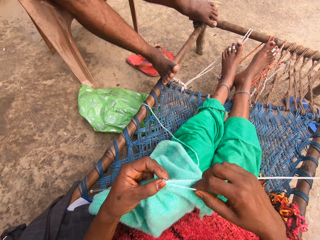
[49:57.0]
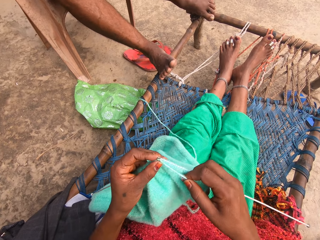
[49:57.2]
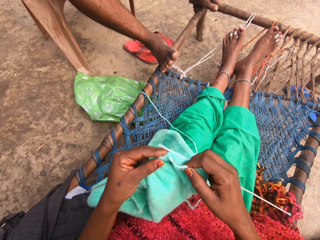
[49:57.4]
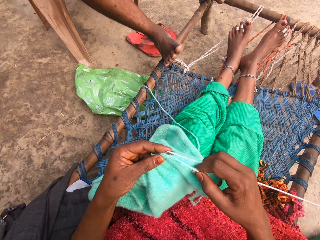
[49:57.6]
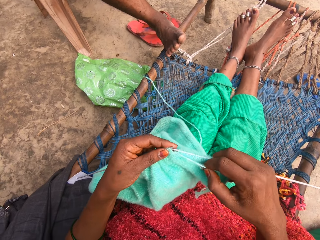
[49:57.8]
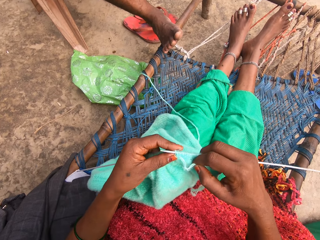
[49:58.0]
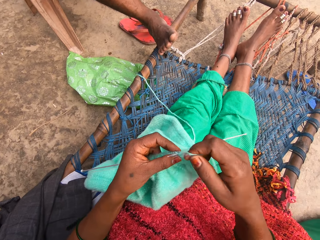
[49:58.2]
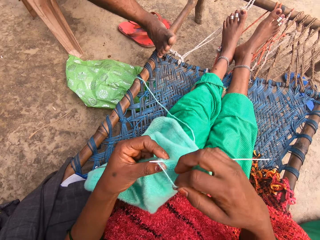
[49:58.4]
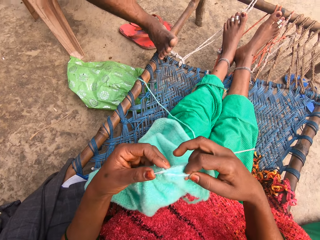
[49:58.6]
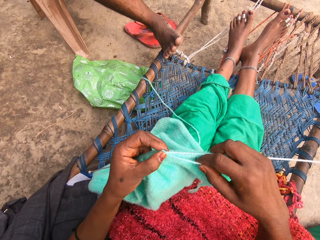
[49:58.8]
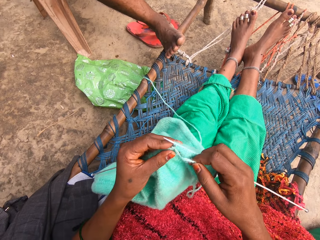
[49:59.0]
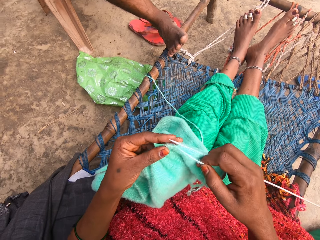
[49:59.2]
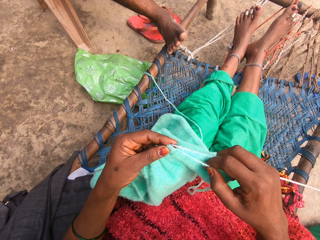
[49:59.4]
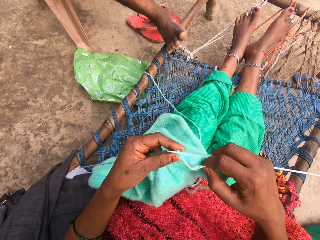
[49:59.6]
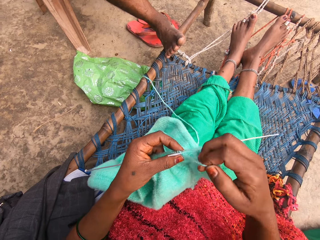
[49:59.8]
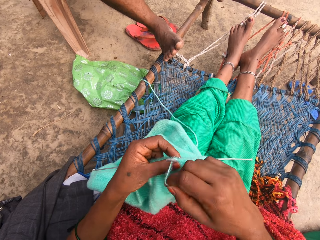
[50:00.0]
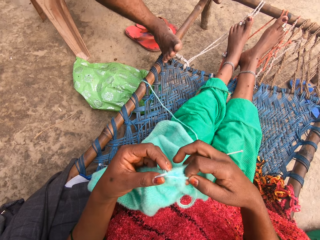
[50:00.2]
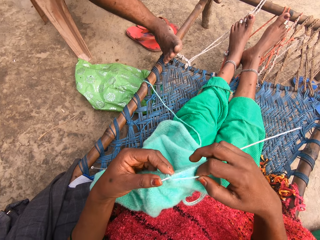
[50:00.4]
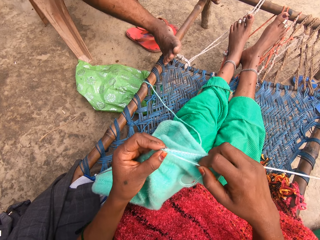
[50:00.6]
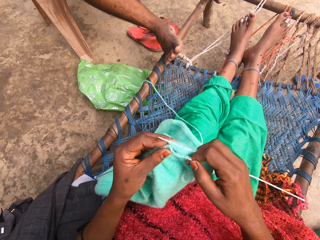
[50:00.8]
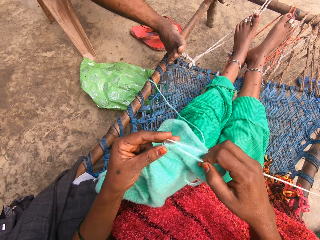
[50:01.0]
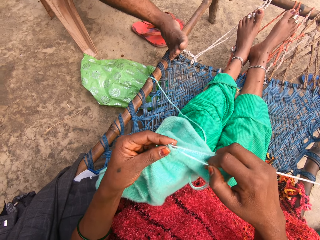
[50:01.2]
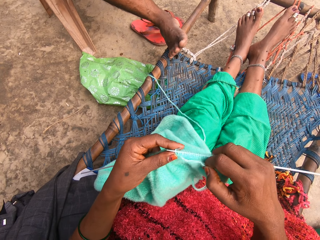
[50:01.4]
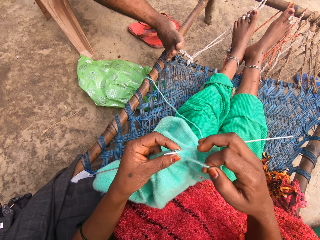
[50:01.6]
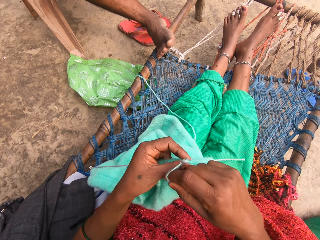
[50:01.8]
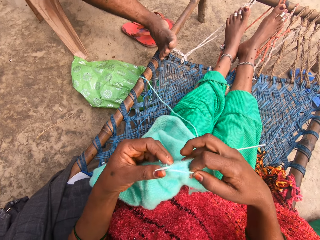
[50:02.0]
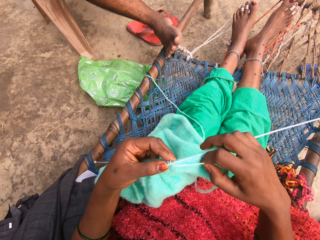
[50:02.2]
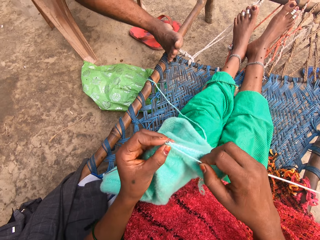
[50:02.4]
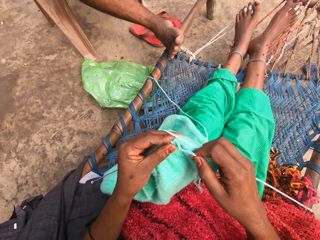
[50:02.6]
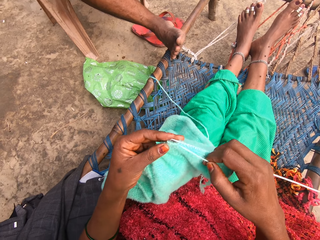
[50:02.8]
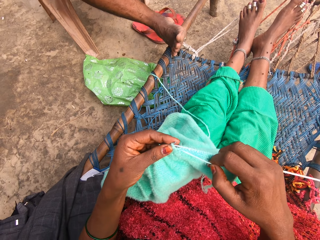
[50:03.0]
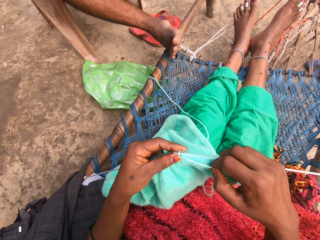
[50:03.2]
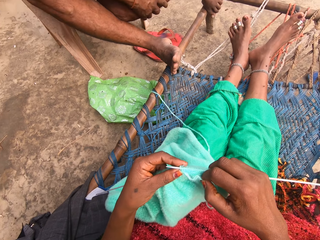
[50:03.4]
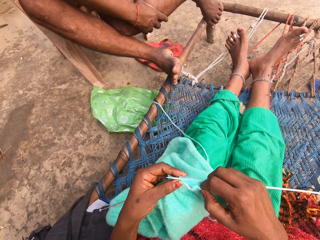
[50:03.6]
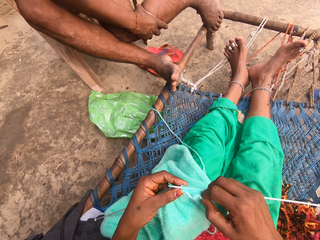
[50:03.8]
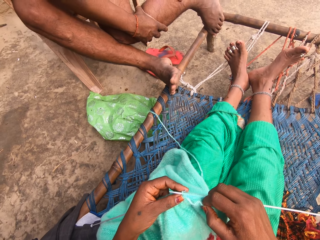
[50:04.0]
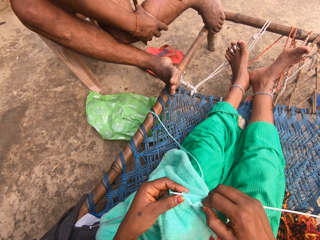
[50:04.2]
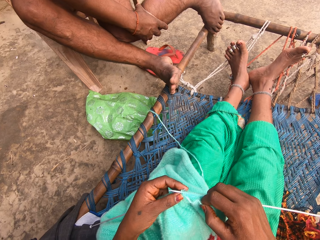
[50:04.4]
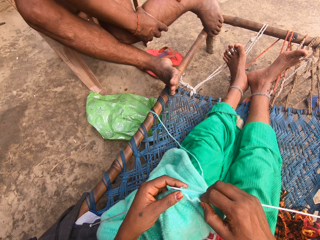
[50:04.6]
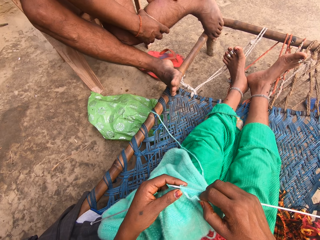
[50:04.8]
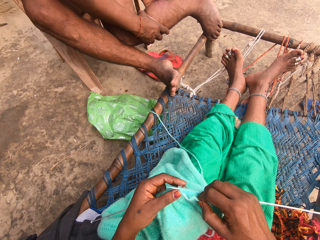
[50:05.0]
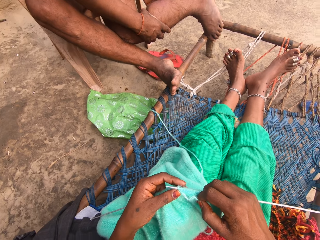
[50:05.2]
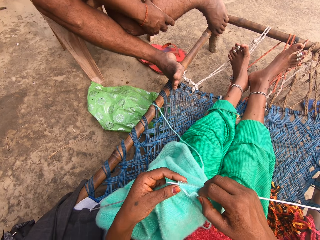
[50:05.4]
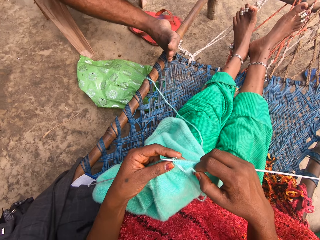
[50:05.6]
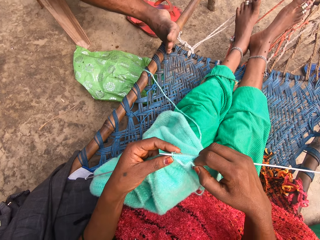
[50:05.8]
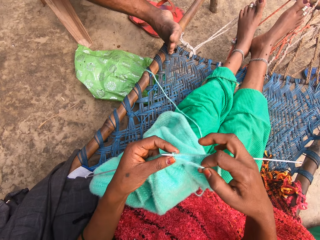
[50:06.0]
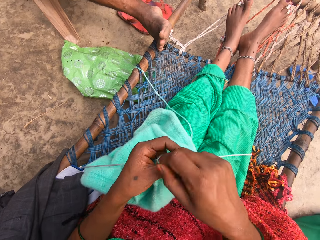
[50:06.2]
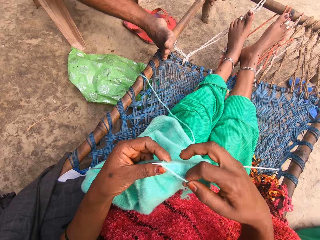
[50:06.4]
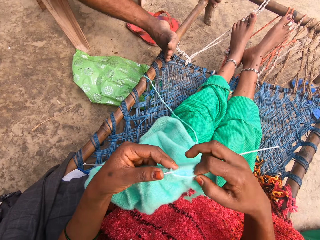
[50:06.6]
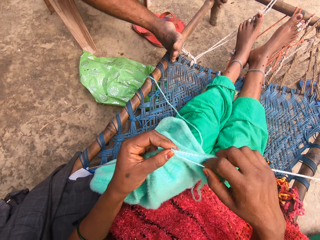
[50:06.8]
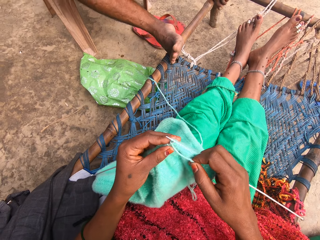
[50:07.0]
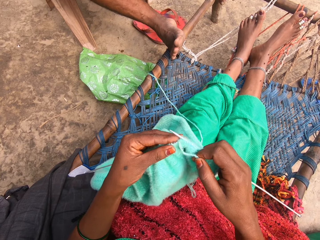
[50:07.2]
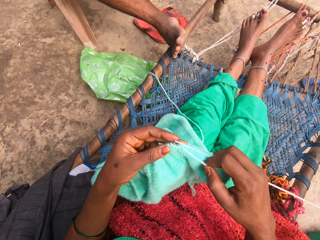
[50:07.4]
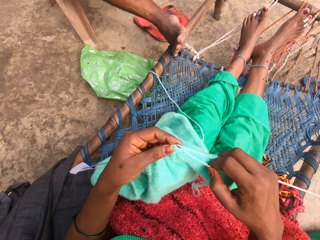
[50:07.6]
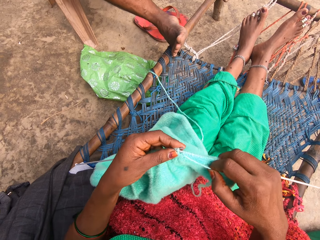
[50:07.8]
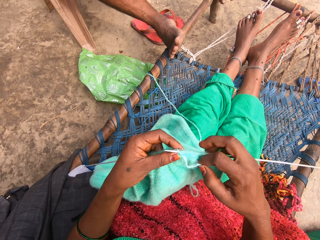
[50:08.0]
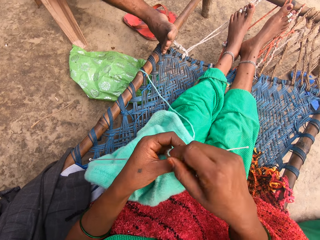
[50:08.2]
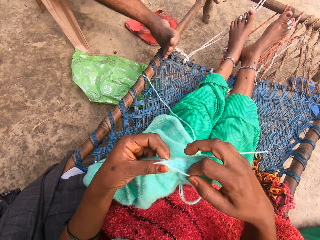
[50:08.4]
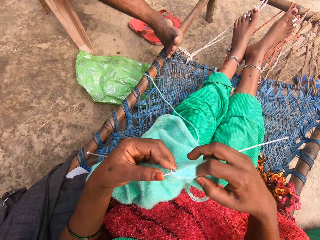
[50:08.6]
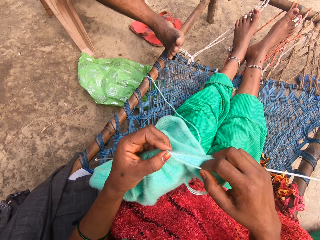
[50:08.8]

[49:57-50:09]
The camera wearer rolls the yarn around one of the knitting needles. She knits the fabric with the knitting needles. She rolls the yarn around one of the knitting needles. She knits the fabric with the knitting needles. She rolls the yarn around one of the knitting needles. She knits the fabric with the knitting needles. She rolls the yarn around one of the knitting needles. She knits the fabric with the knitting needles. She turns her legs. She rolls the yarn around one of the knitting needles. She knits the fabric with the knitting needles. She rolls the yarn around one of the knitting needles.

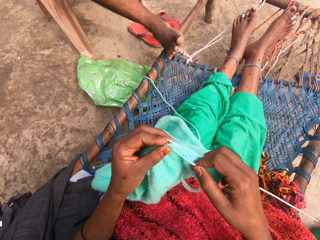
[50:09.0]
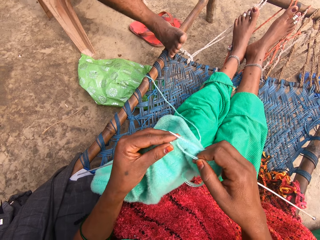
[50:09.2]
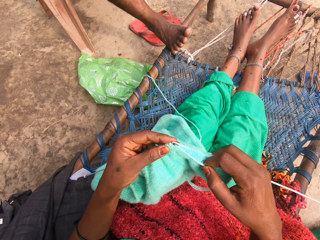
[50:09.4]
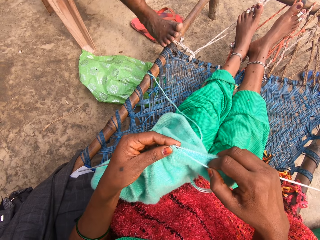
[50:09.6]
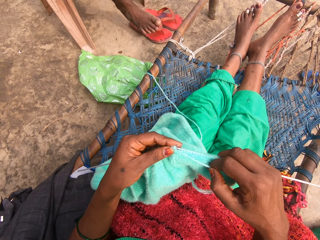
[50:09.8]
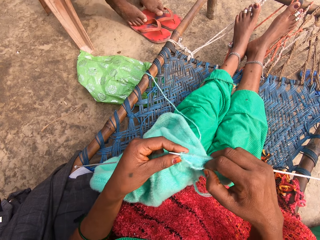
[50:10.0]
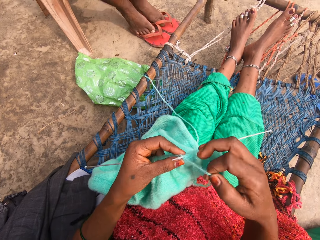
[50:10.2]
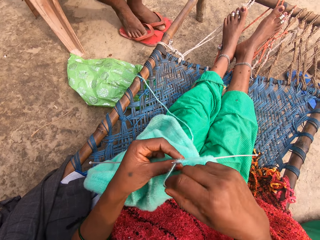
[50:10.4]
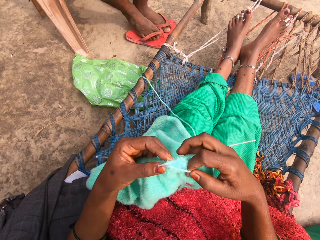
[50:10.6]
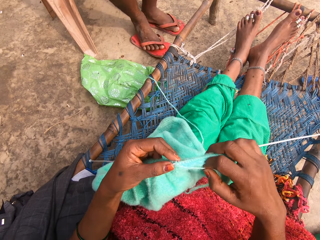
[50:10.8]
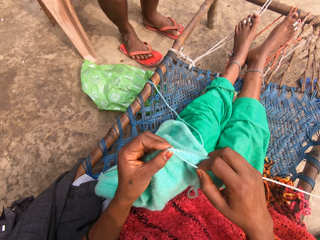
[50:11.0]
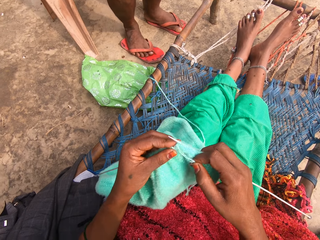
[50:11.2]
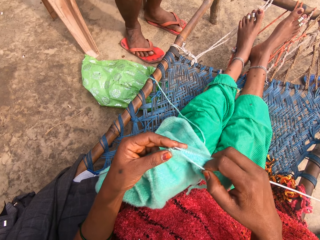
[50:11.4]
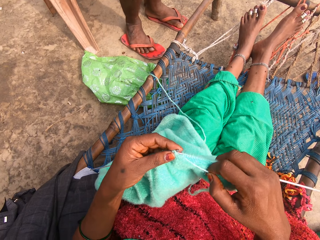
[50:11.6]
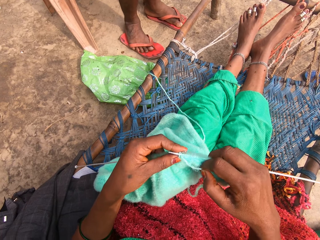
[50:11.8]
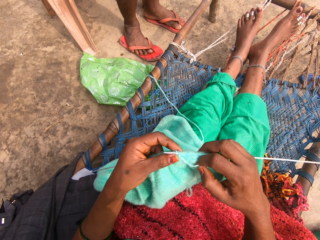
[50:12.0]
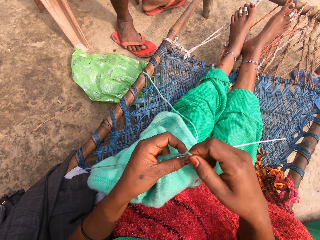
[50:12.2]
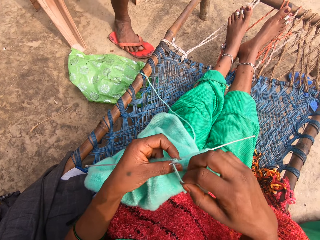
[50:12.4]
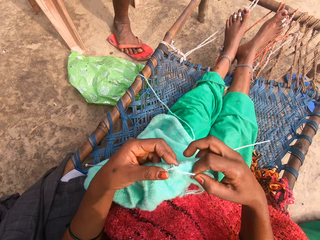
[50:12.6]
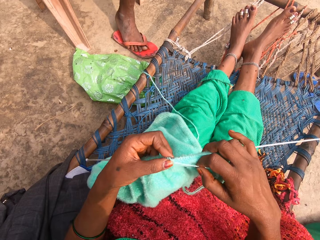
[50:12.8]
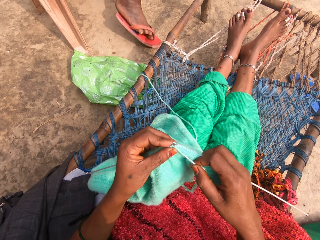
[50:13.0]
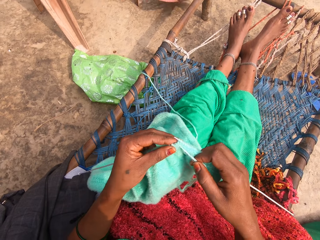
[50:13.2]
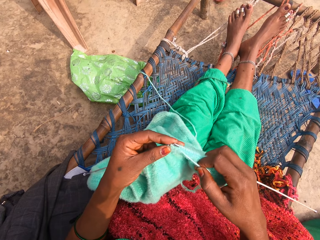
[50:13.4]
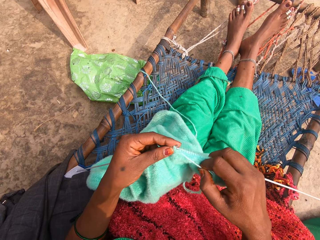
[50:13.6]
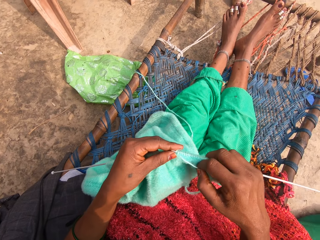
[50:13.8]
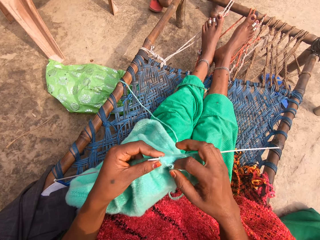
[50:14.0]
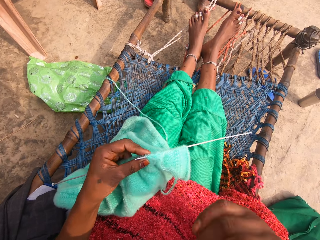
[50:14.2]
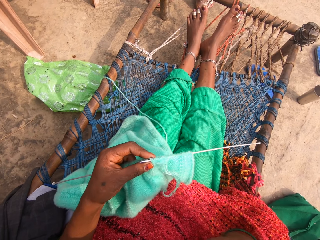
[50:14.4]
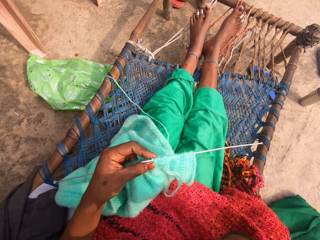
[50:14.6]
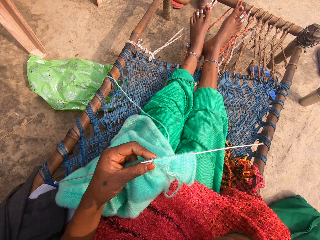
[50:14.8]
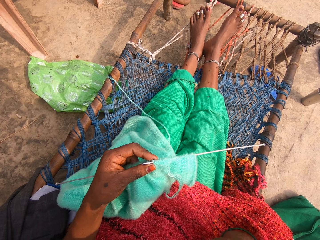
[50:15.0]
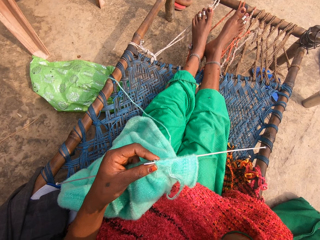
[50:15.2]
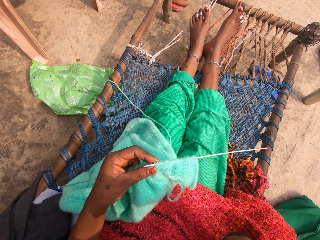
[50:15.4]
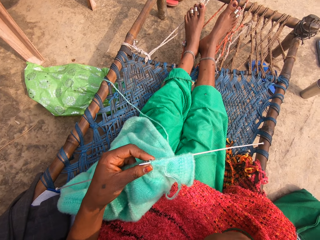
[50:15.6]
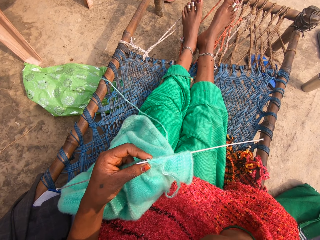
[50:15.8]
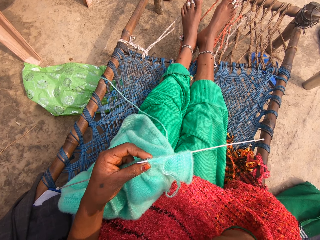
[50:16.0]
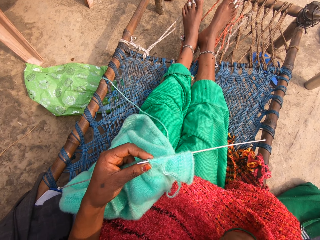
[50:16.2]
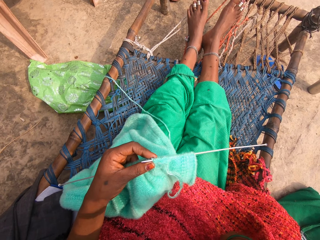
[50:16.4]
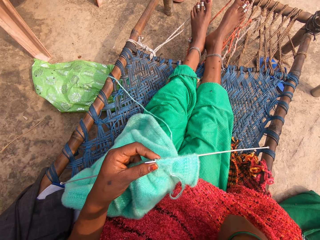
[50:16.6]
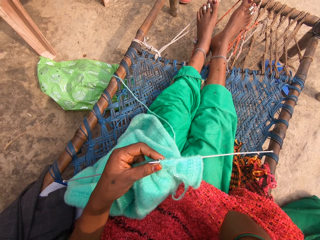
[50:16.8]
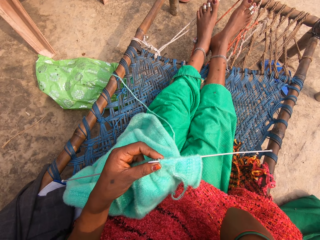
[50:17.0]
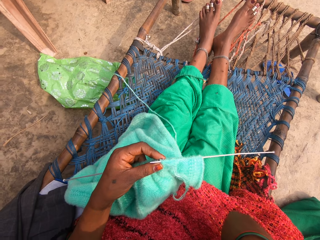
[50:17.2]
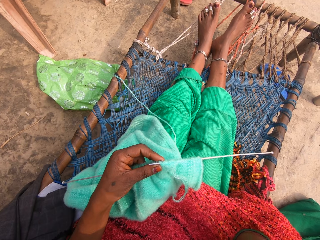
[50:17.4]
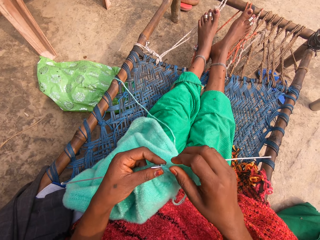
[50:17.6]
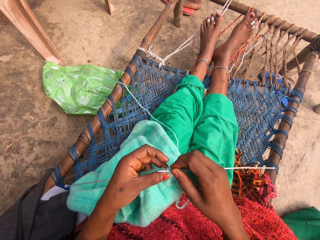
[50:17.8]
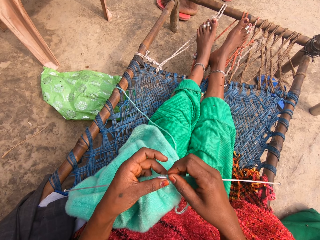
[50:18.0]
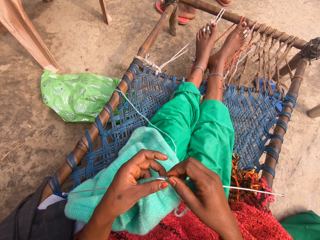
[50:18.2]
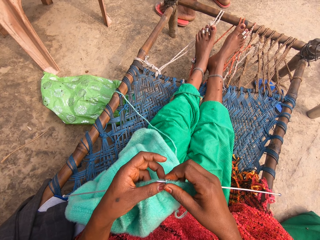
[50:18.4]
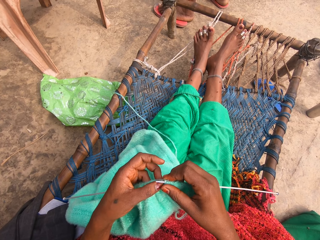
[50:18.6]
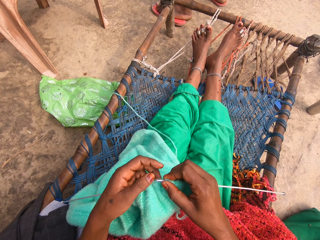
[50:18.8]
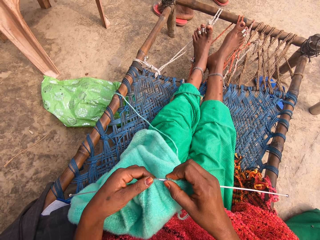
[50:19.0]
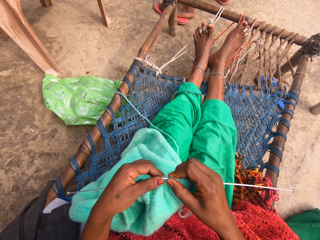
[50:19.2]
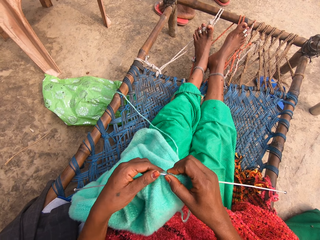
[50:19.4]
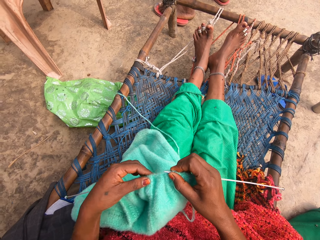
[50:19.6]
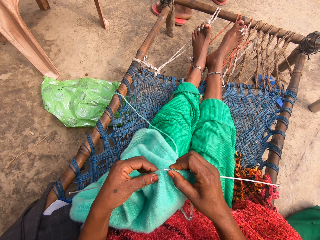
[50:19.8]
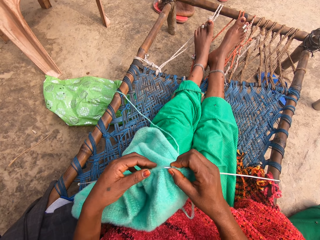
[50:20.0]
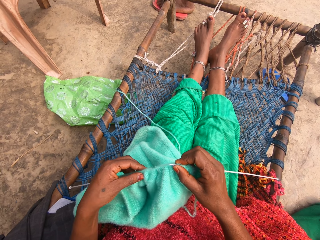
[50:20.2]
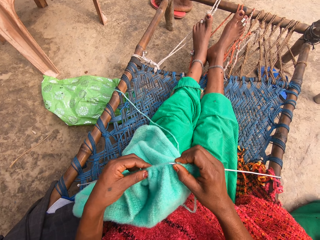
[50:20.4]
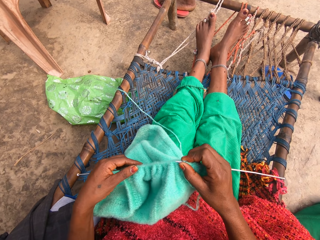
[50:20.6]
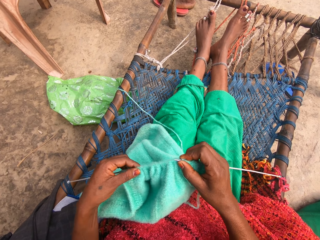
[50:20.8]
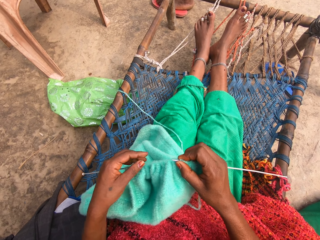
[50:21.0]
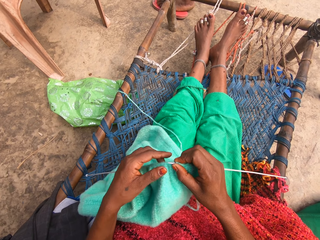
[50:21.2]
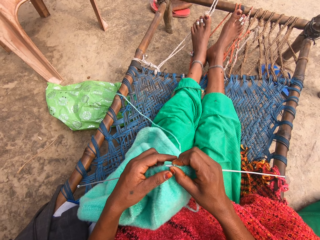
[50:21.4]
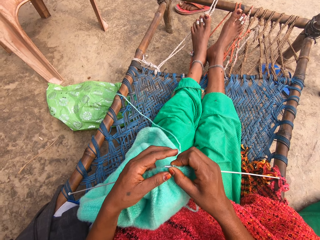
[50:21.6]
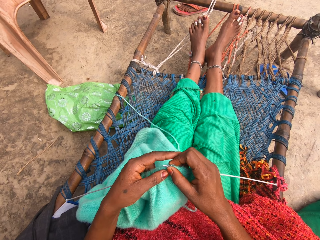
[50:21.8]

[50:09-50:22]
The camera wearer knits the fabric with the knitting needles. A person wears slippers. The camera wearer rolls the yarn around one of the knitting needles and knits the fabric with the knitting needles. The person walks around. The camera wearer rolls the yarn around one of the knitting needles and knits the fabric with the knitting needles. She touches her face with her fingers. She holds one of the knitting needles with her right hand. She adjusts the fabric. She pushes the fabric.
